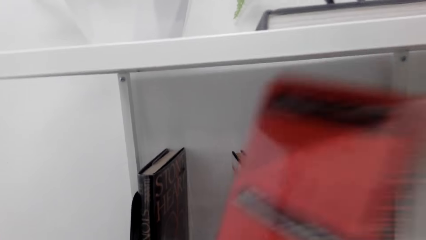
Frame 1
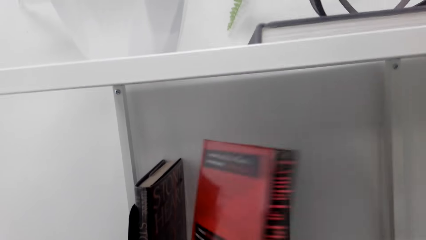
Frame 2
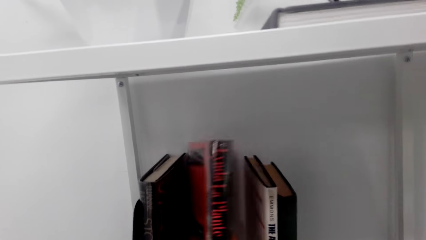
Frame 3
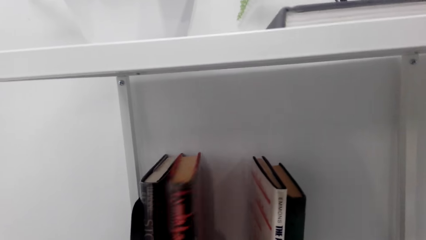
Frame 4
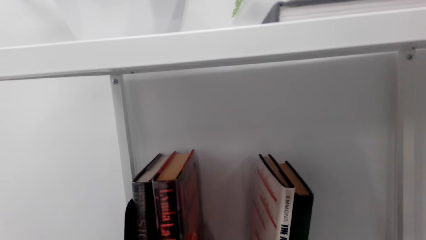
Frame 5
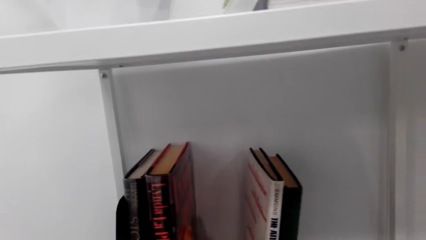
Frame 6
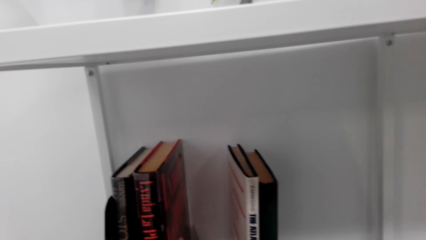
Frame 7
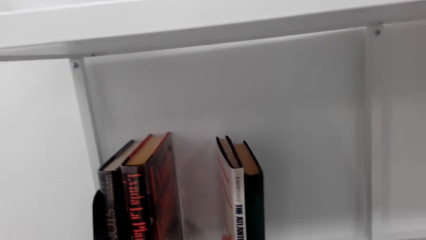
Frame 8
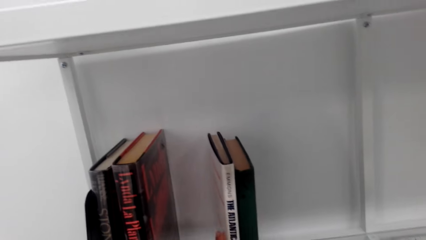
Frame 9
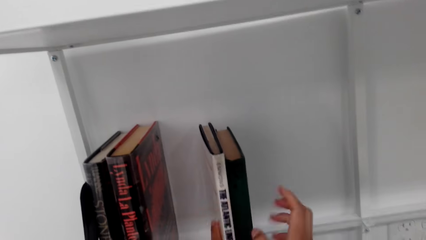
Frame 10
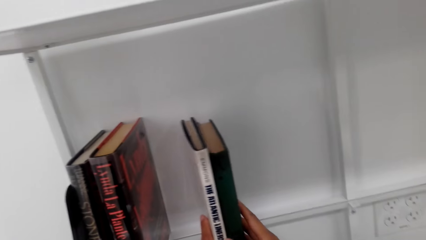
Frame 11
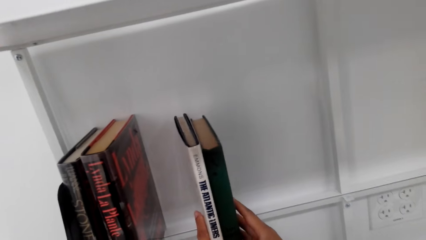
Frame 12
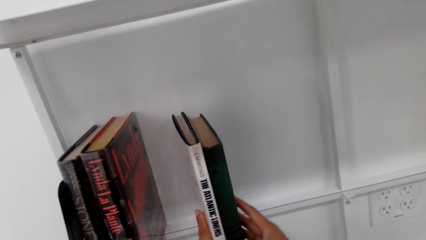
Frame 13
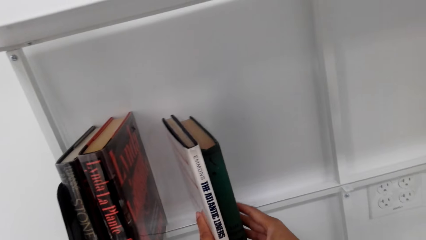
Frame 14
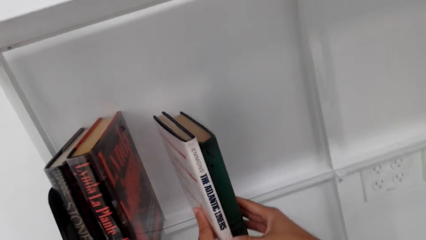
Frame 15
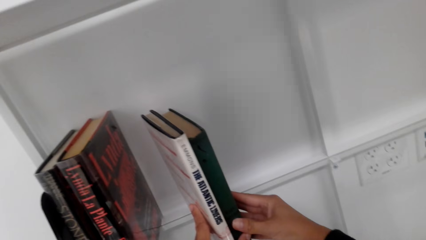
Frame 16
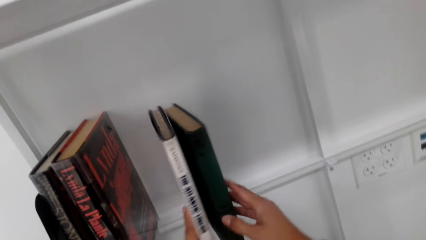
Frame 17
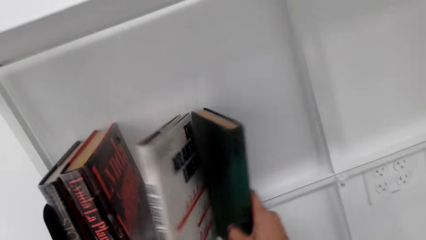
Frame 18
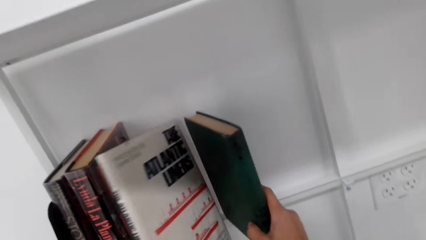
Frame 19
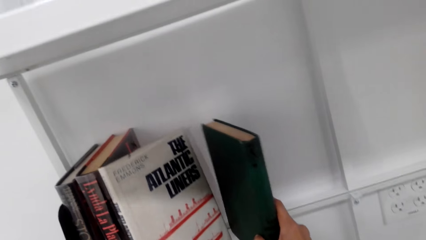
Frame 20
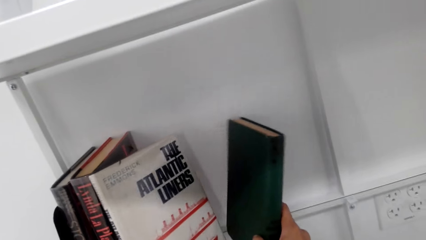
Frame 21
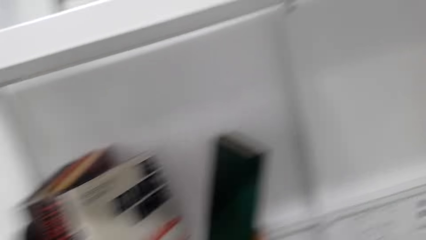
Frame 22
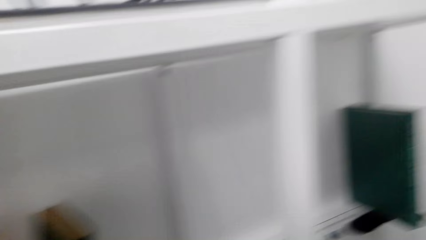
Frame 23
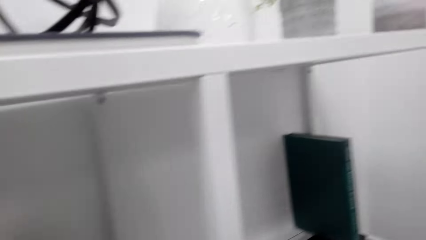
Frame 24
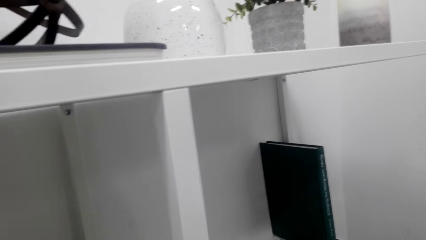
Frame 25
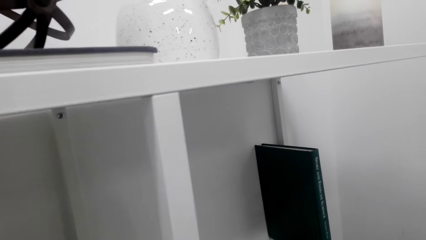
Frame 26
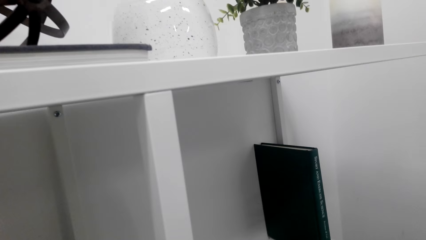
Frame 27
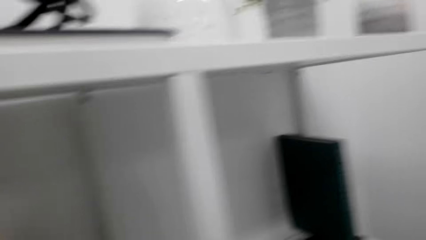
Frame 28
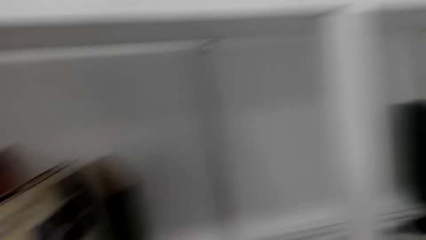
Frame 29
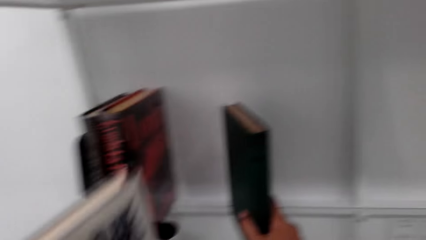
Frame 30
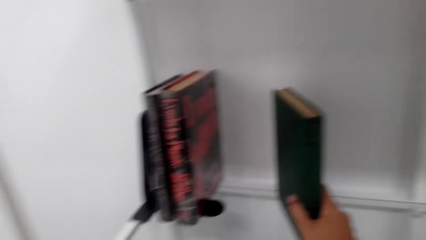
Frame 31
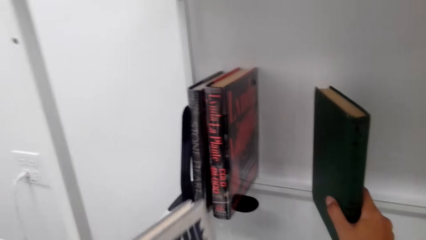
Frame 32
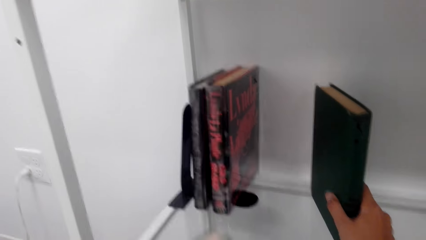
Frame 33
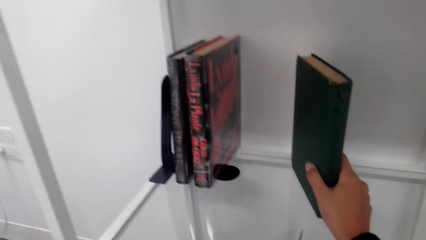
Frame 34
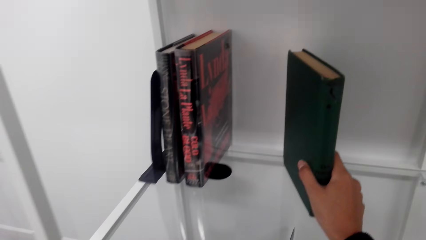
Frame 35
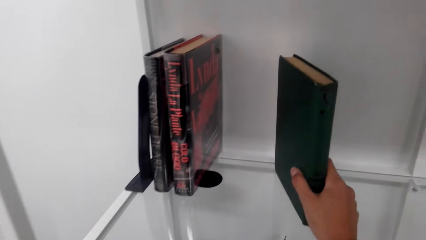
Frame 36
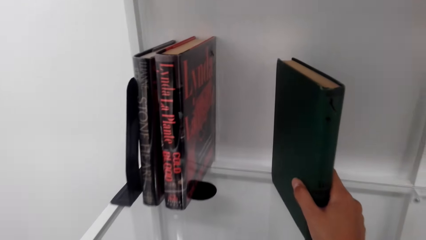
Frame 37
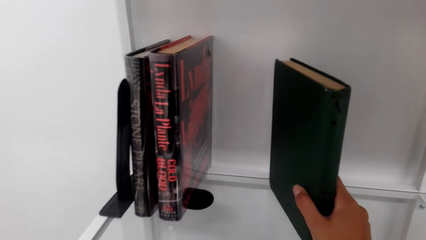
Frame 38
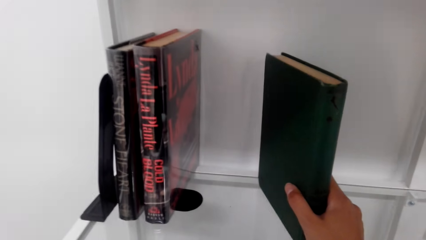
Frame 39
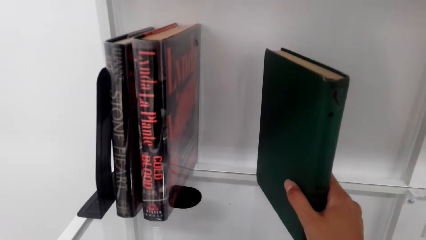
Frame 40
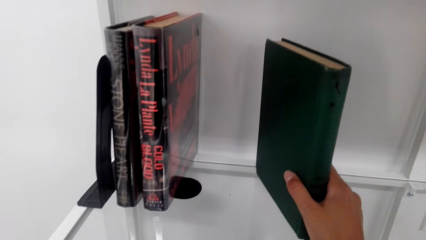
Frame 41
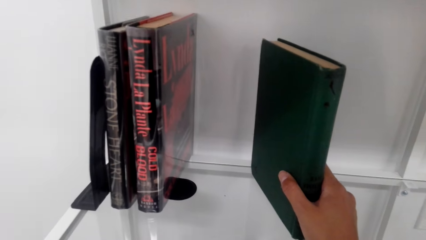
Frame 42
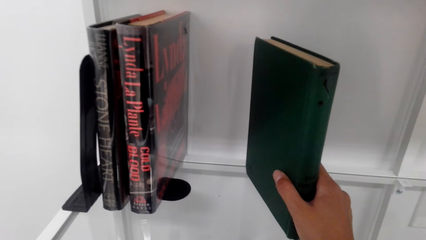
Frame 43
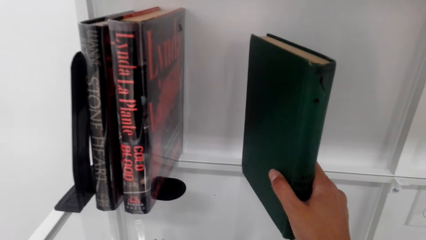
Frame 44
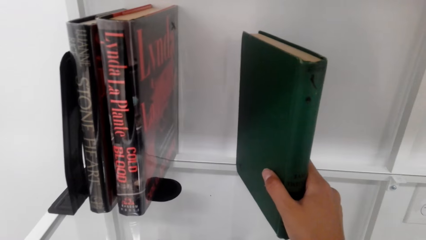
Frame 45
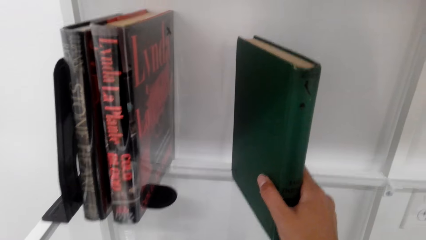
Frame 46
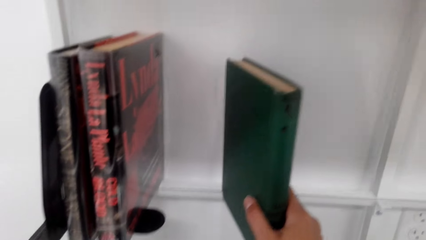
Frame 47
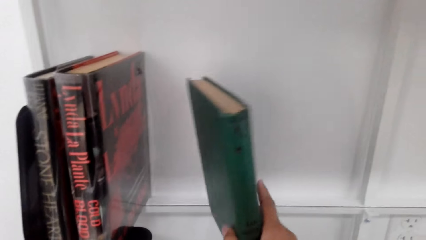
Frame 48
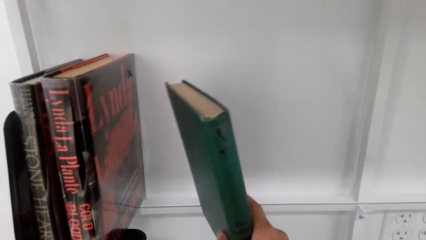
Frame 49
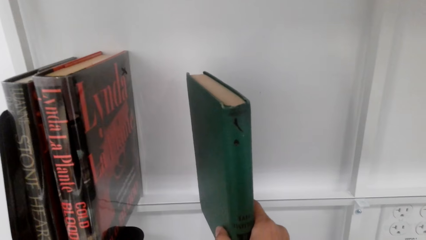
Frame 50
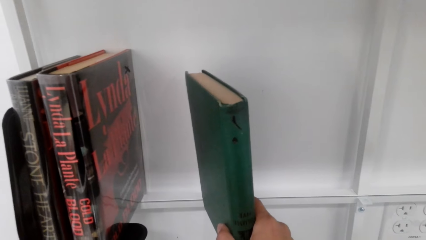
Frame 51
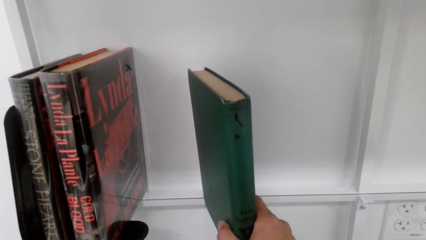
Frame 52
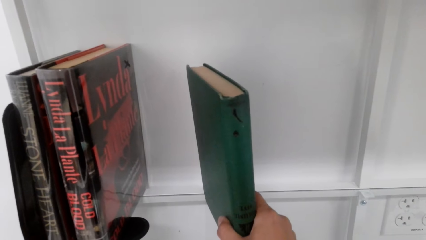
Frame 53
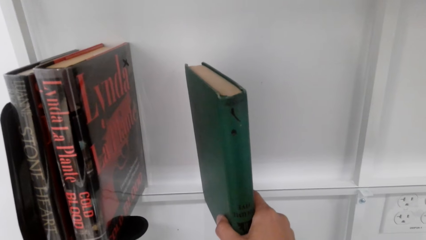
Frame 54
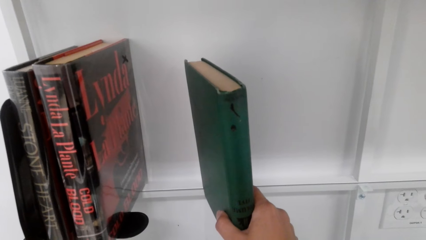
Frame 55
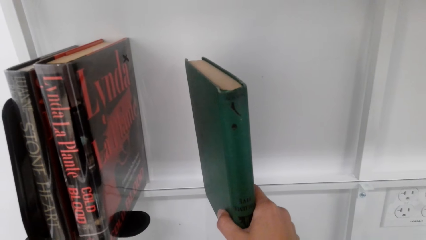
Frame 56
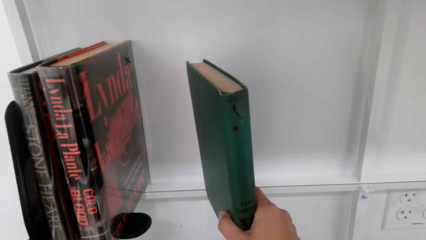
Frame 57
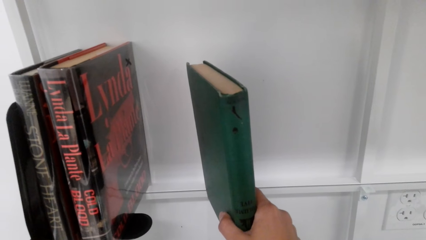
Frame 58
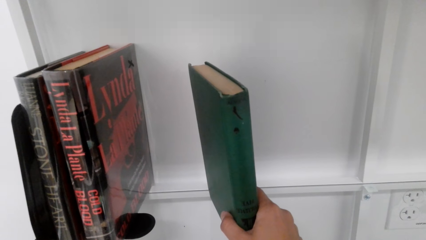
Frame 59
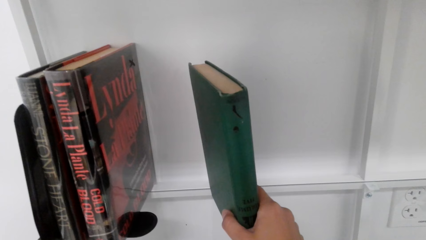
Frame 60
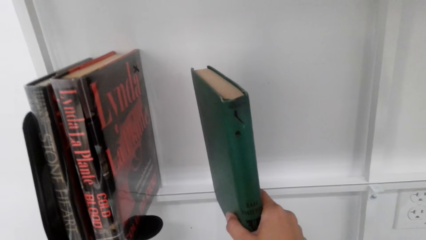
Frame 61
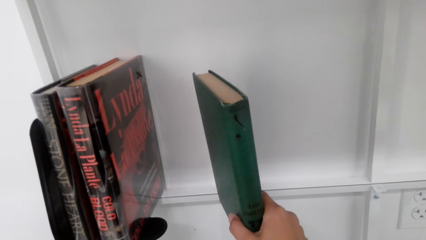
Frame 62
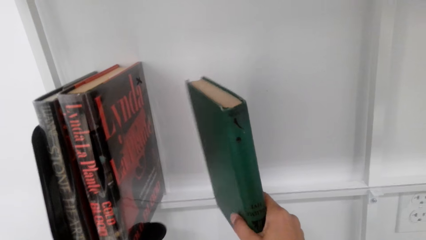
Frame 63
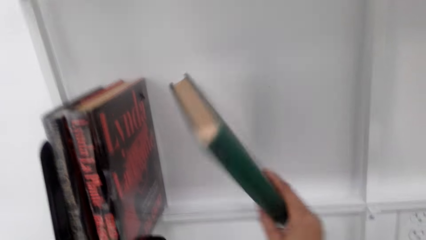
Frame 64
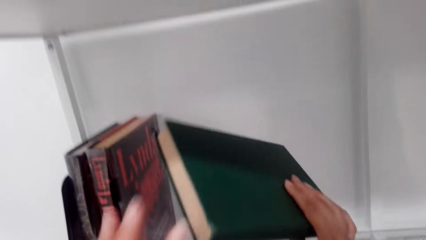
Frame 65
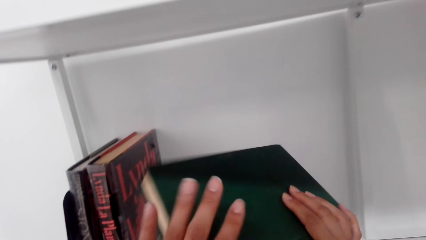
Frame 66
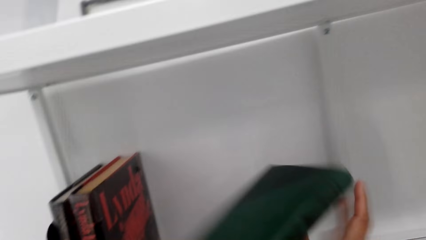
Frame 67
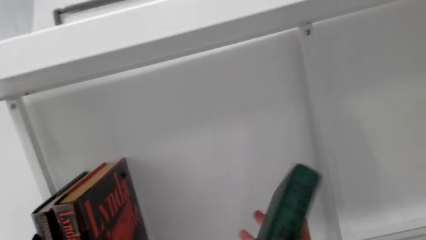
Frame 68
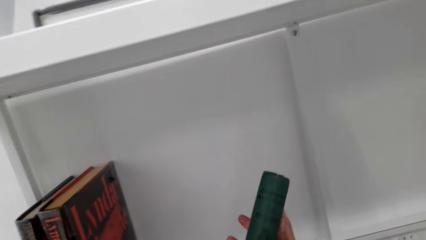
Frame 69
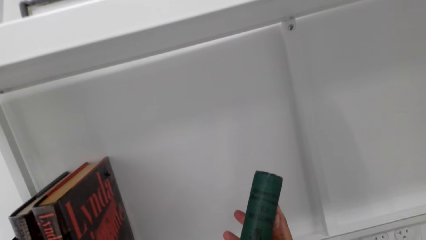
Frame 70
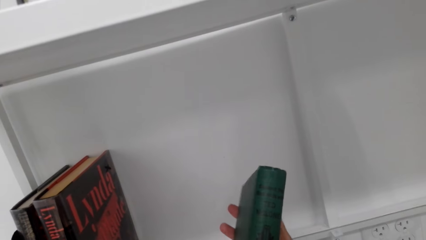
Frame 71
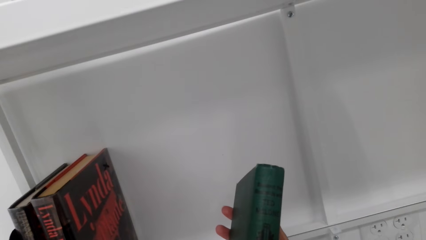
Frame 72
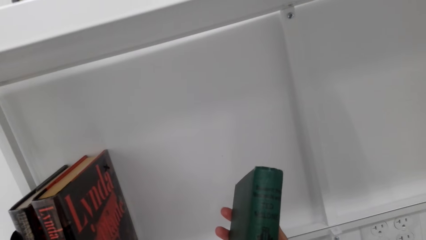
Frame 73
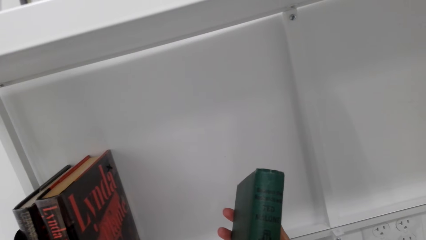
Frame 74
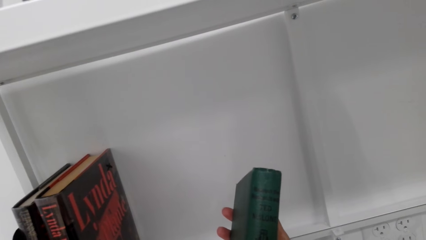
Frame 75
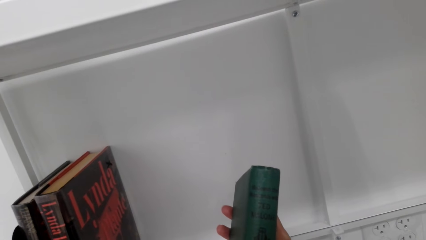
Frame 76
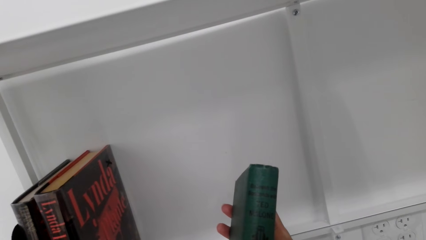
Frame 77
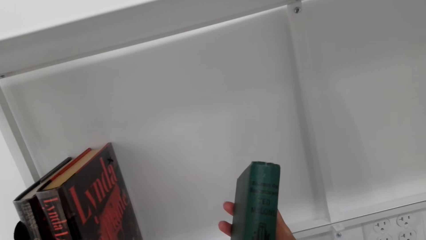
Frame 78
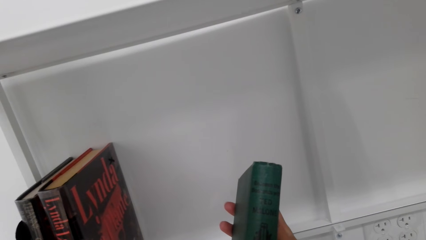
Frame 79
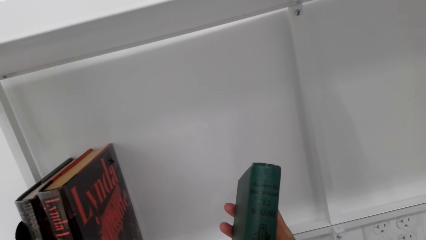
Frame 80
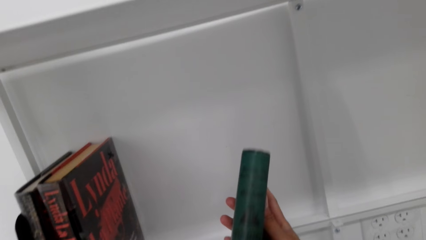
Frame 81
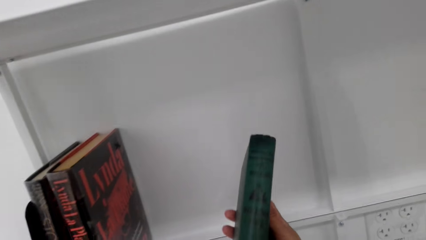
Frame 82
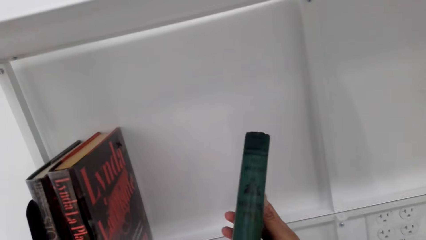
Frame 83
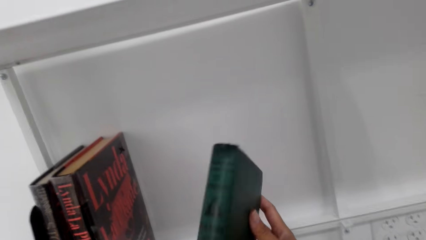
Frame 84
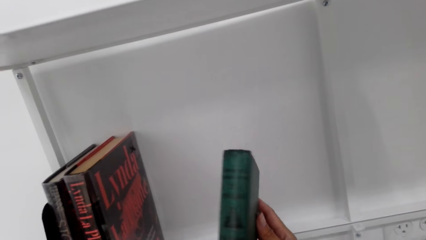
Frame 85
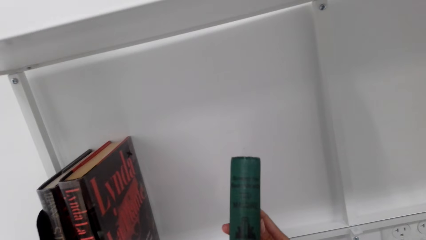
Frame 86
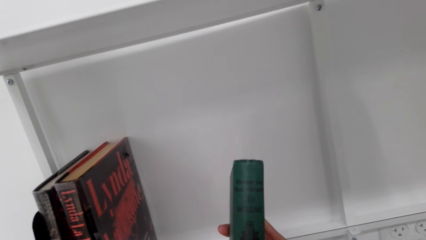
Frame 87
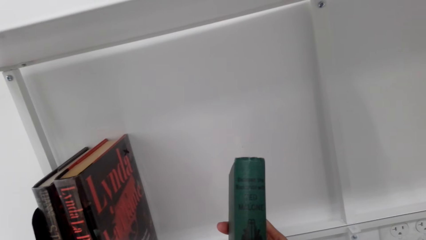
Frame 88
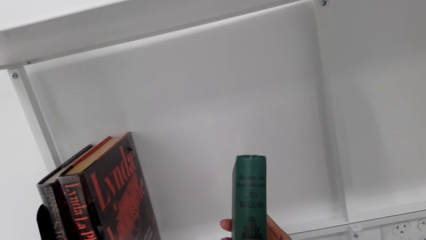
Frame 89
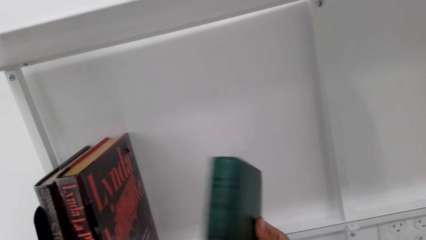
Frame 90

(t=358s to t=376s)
The camera wearer exchanges books on a shelf. They remove a book on the shelf. They turn a book on the shelf. They read on the book.
